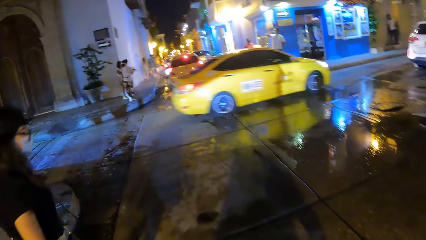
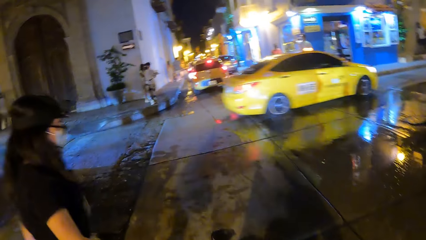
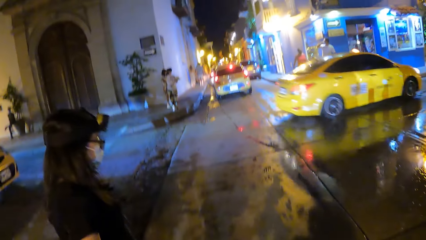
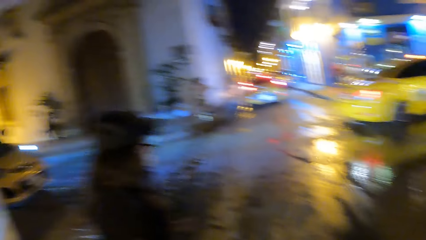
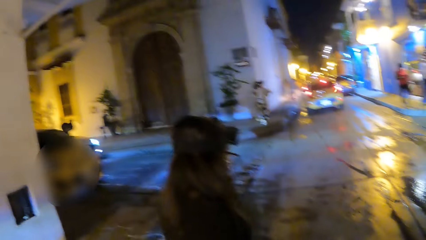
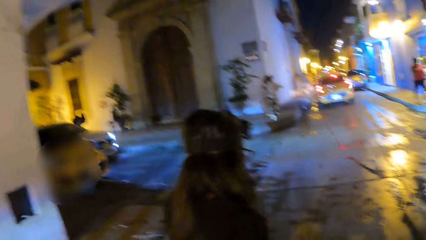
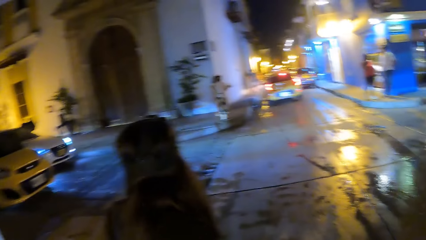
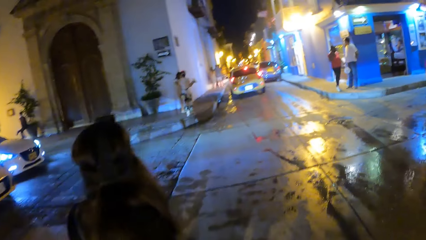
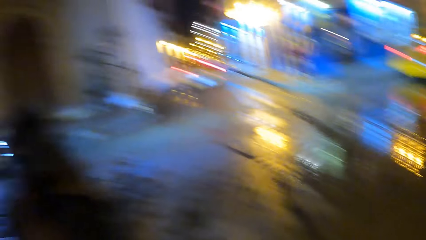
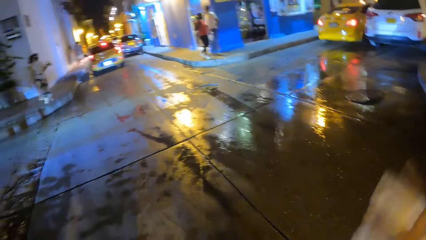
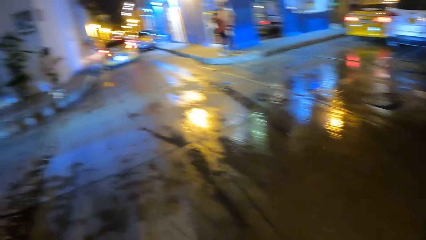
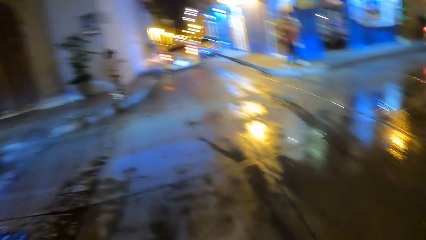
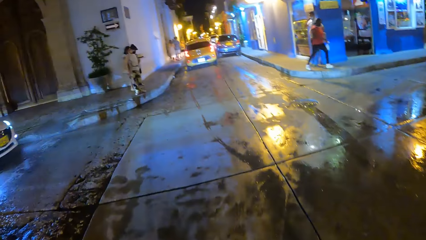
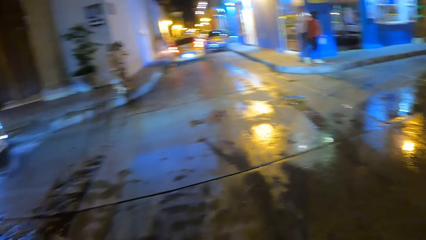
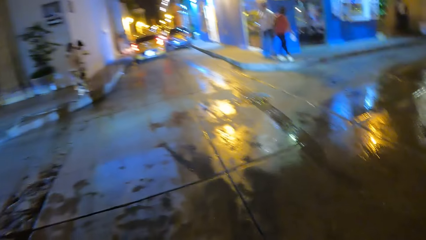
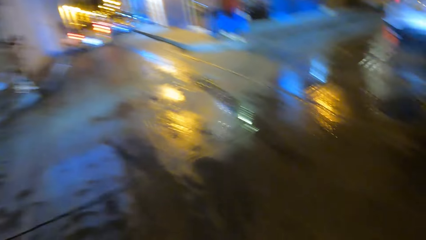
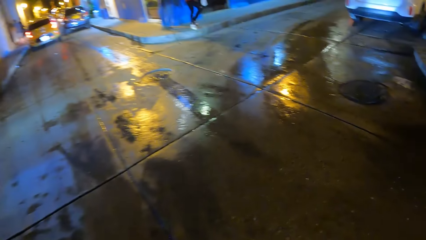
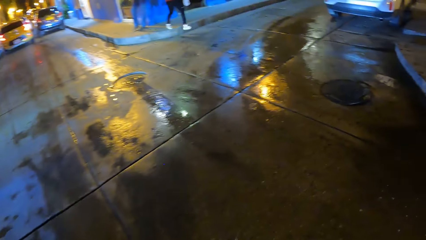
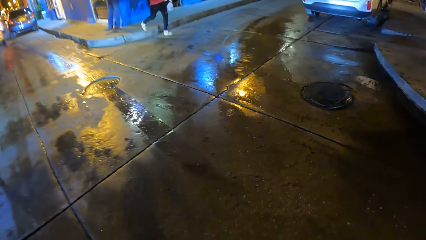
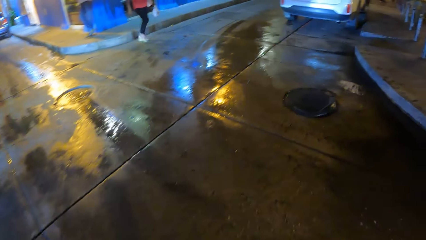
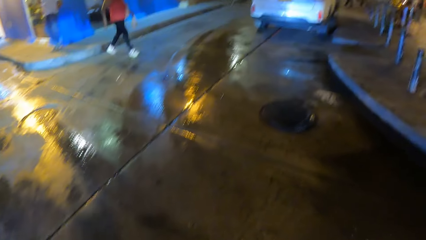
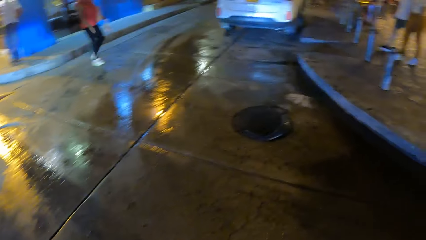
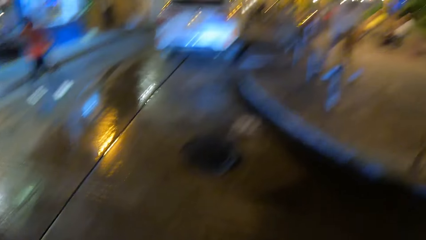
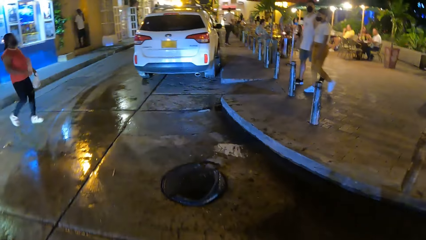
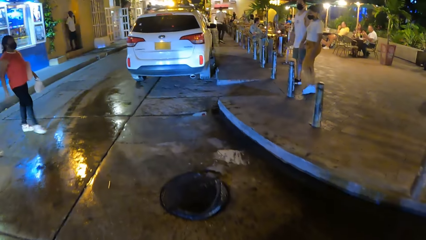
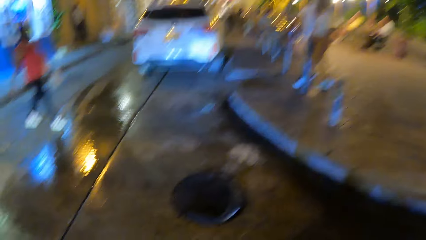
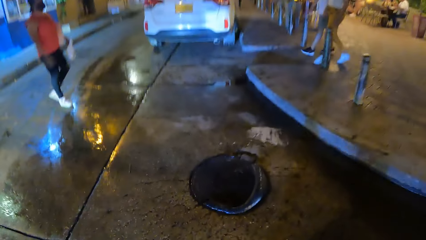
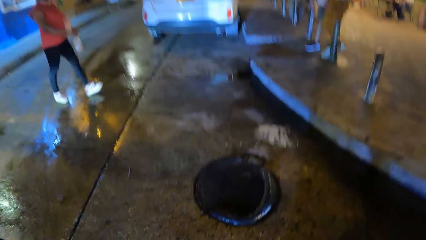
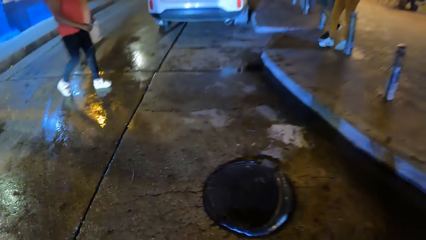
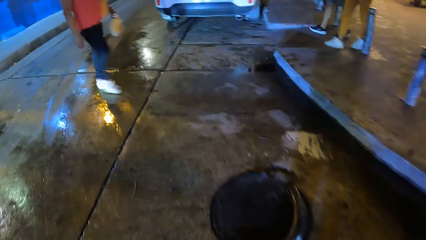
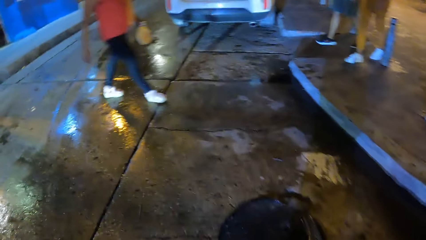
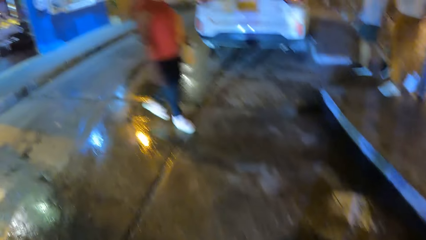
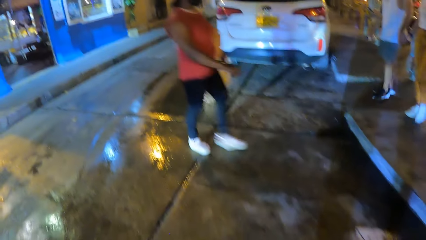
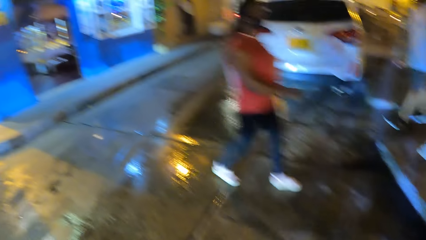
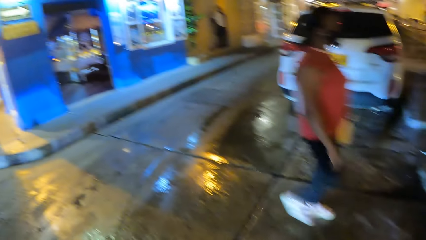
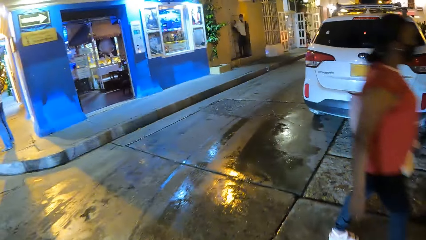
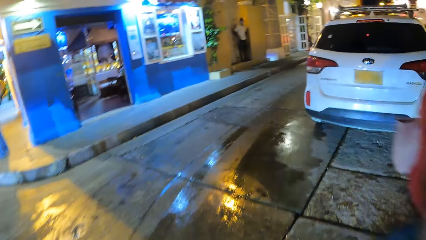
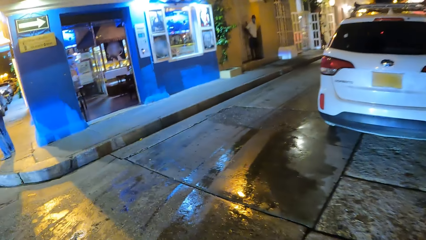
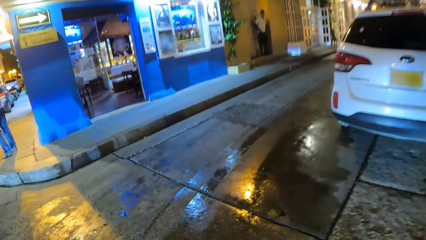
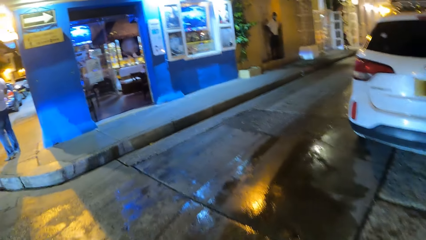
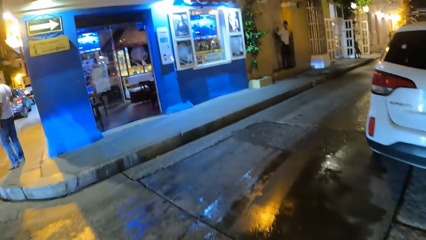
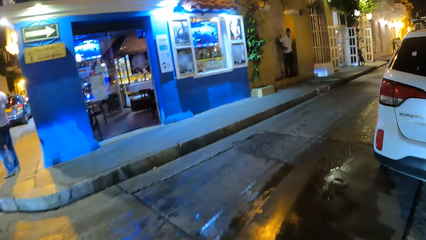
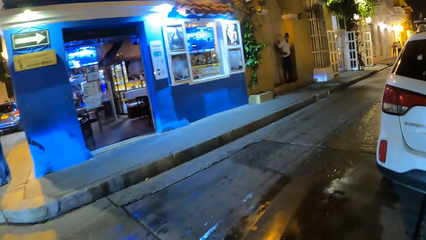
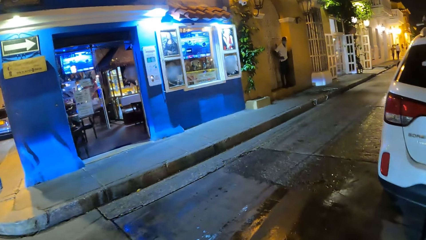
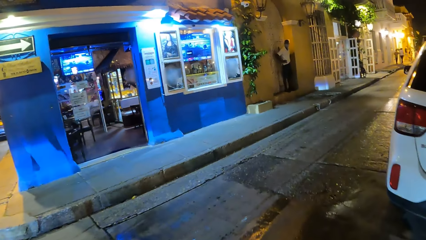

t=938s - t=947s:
The camera wearer looks around the road. They walk around the road.

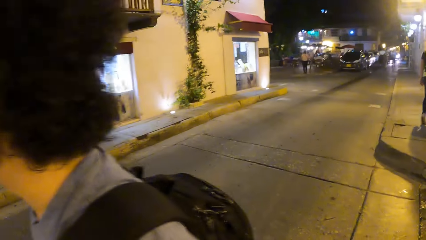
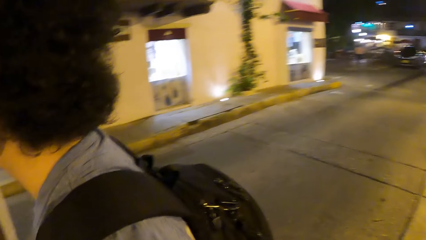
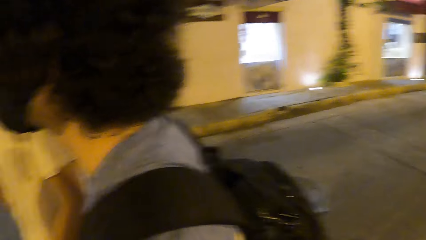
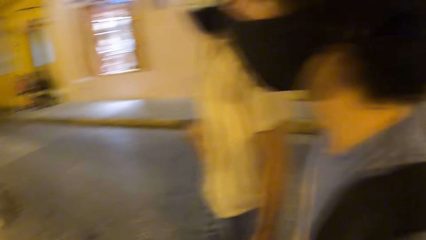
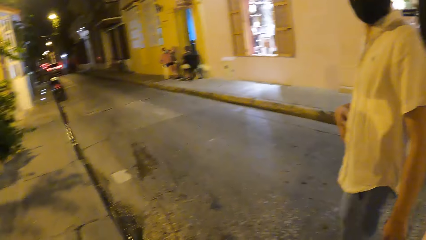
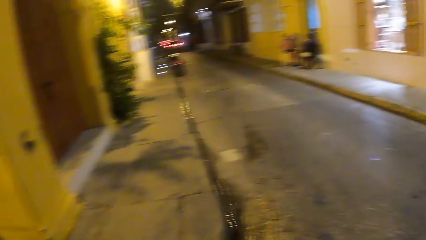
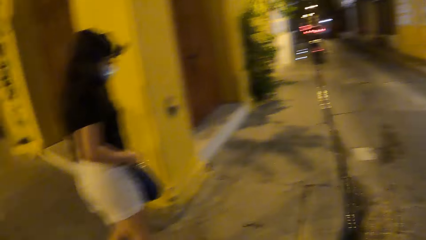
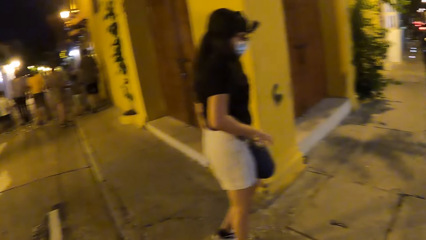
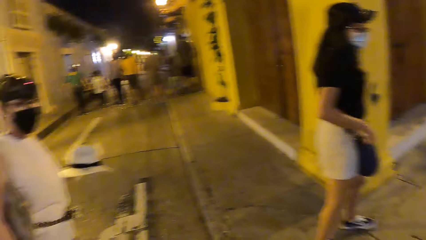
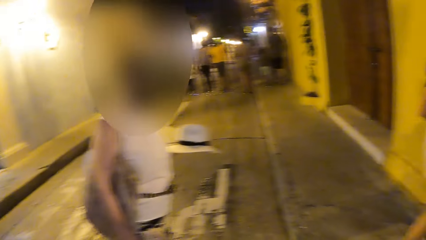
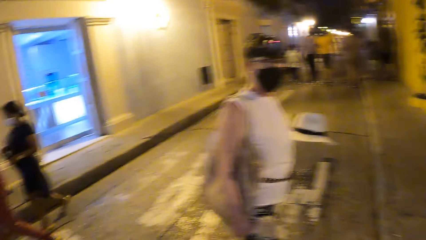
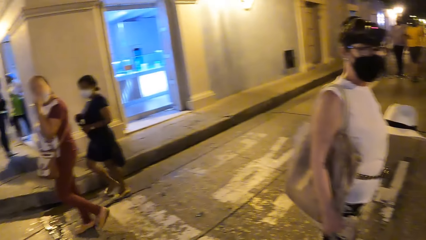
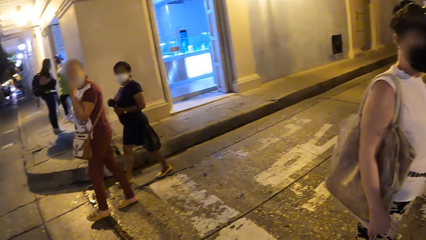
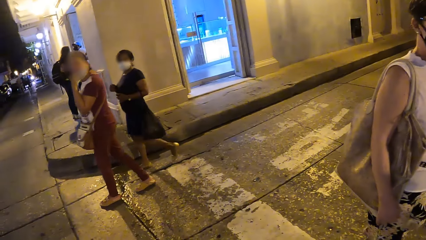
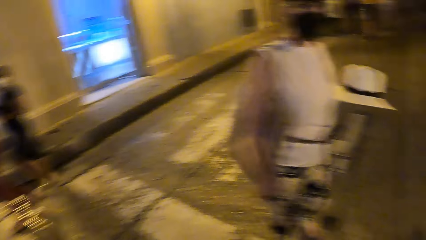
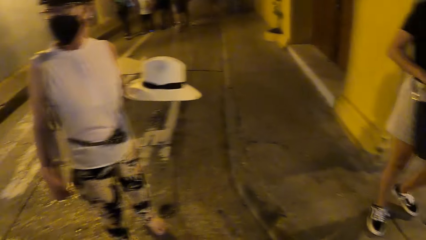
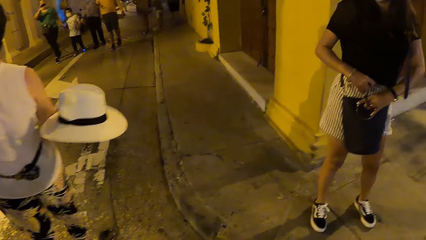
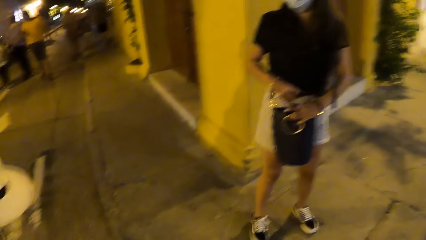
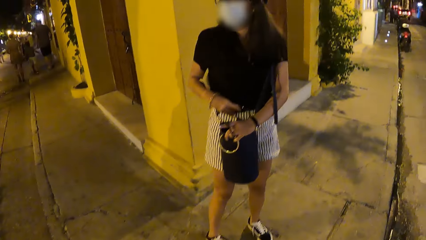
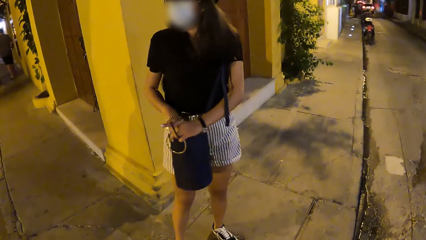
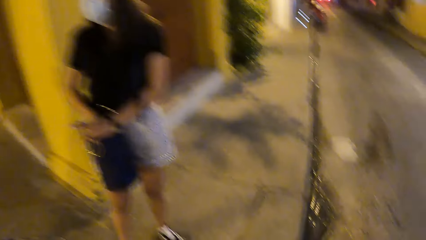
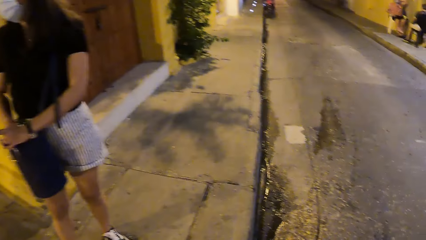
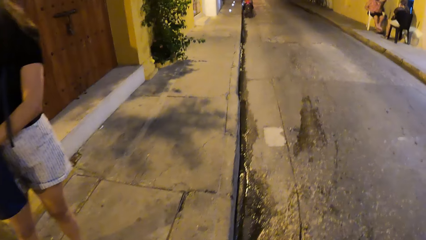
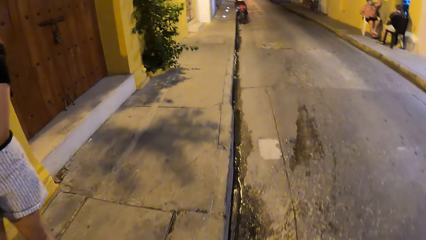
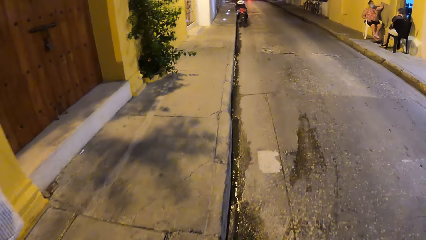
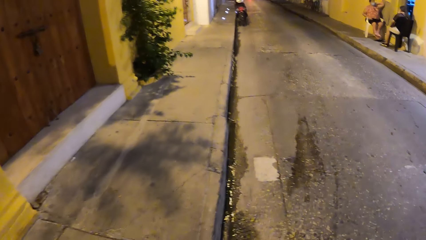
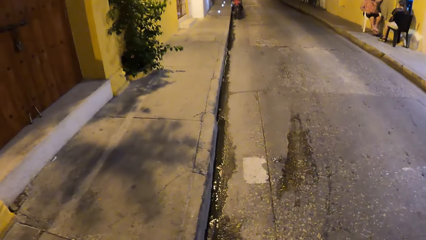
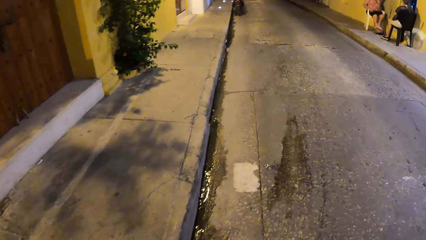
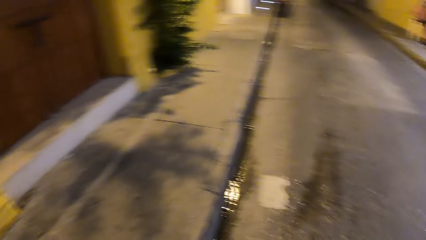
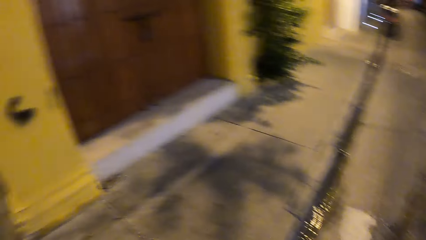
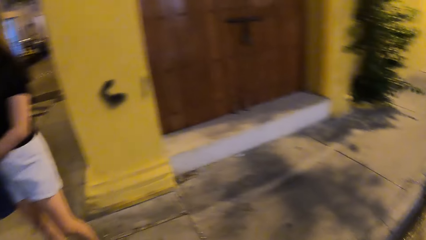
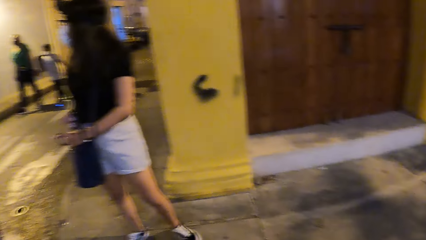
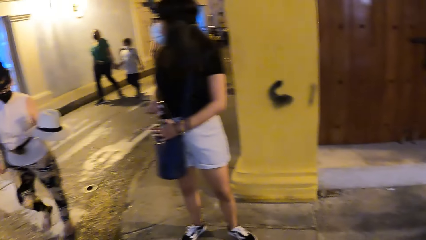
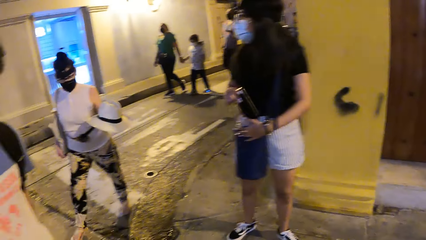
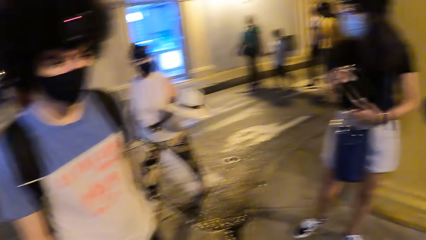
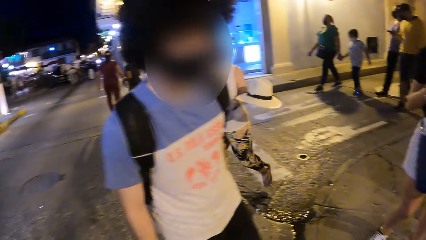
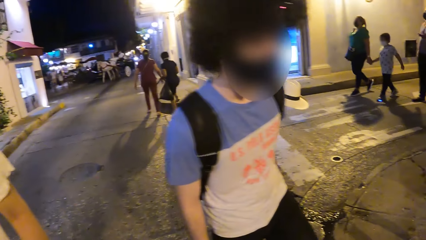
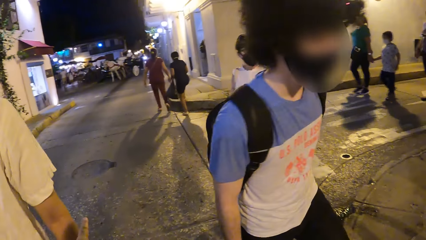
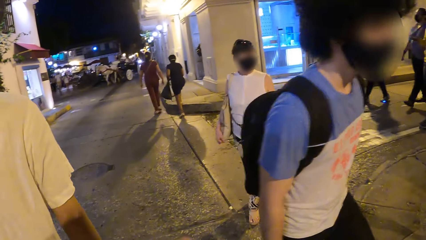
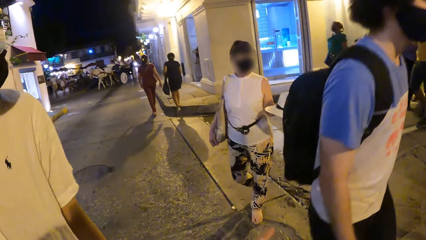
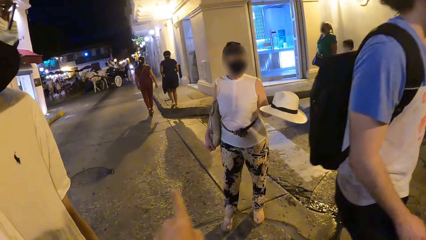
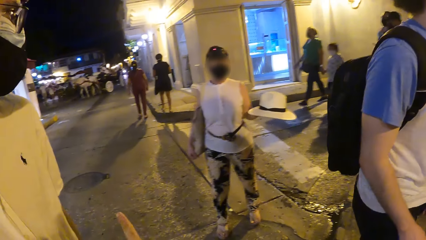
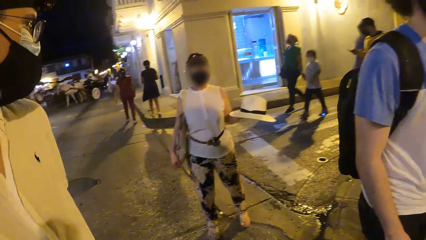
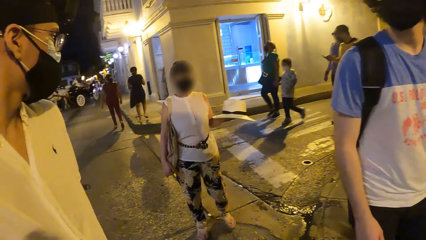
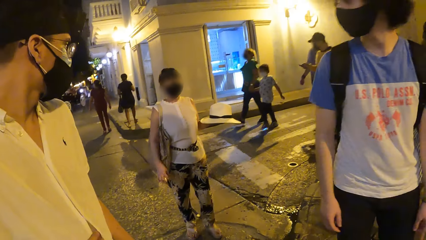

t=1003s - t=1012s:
The camera wearer looks around the road.
